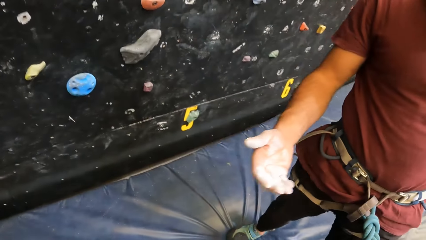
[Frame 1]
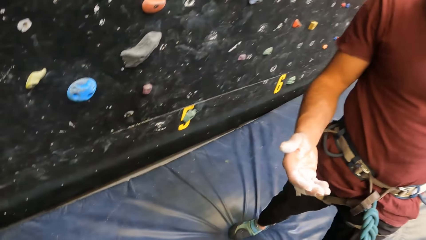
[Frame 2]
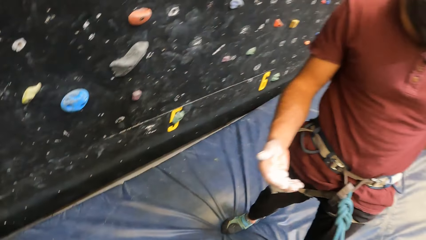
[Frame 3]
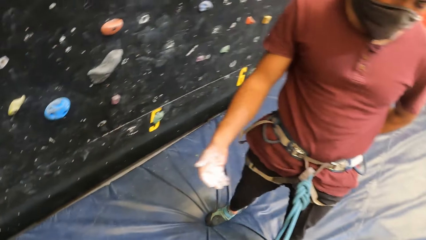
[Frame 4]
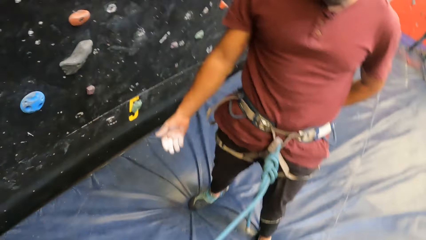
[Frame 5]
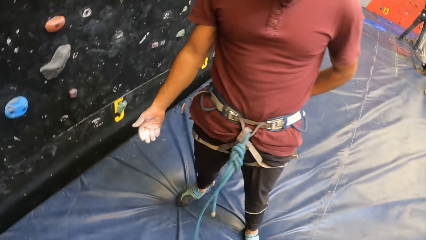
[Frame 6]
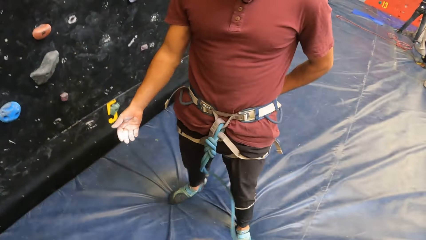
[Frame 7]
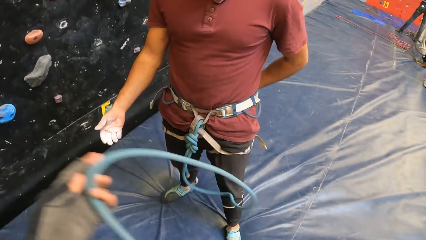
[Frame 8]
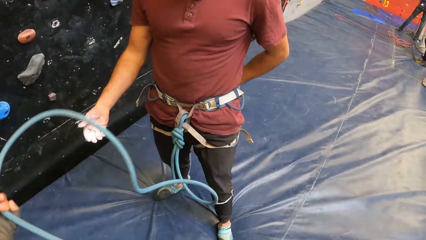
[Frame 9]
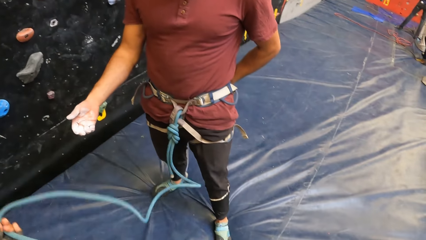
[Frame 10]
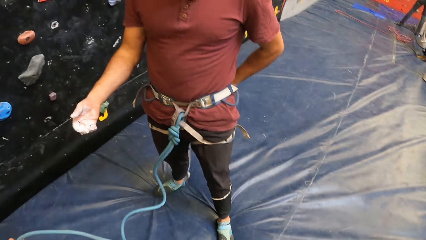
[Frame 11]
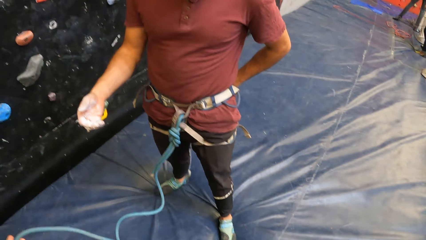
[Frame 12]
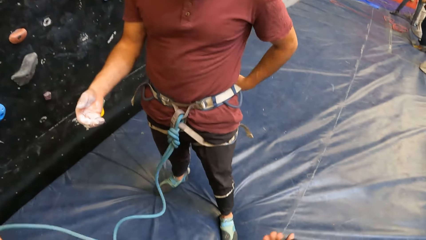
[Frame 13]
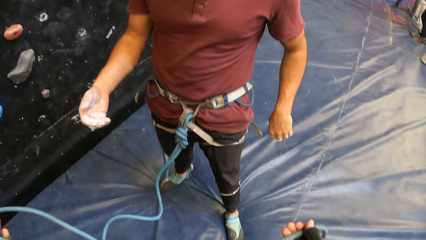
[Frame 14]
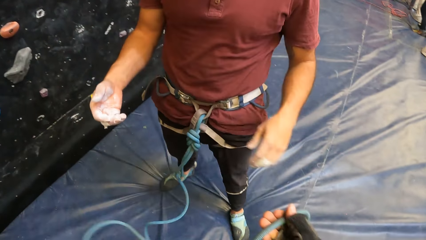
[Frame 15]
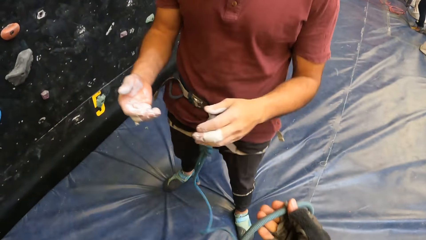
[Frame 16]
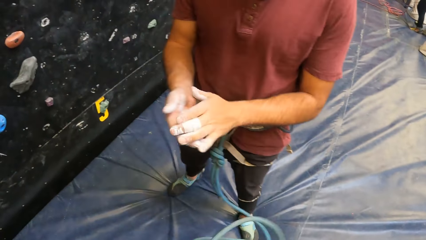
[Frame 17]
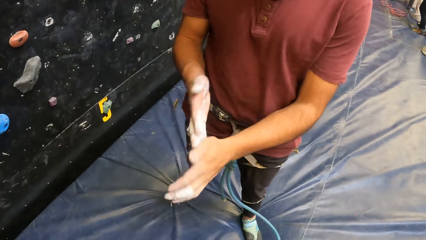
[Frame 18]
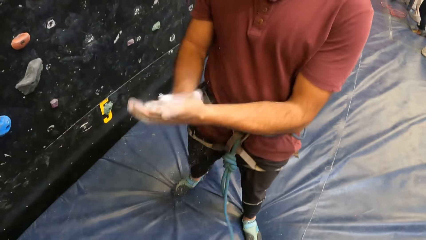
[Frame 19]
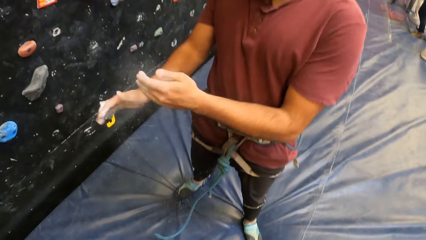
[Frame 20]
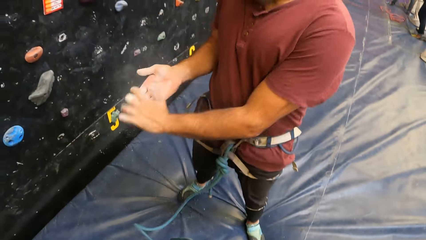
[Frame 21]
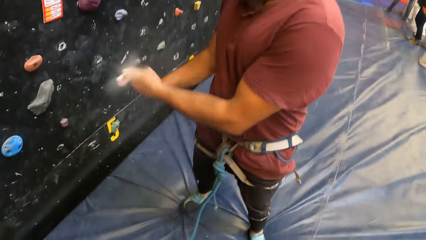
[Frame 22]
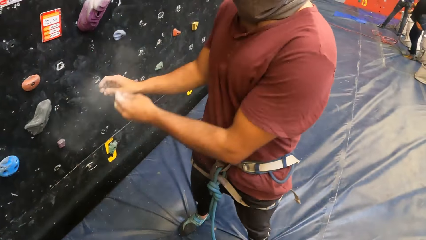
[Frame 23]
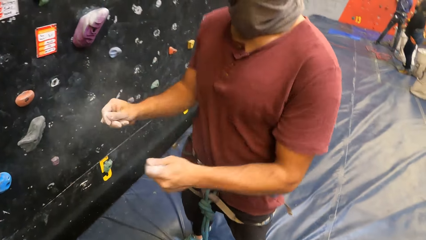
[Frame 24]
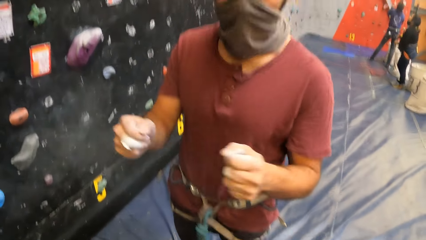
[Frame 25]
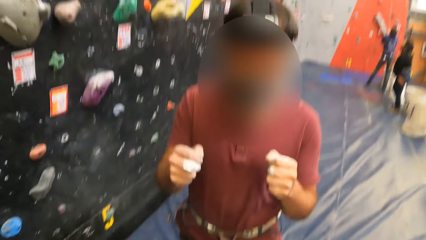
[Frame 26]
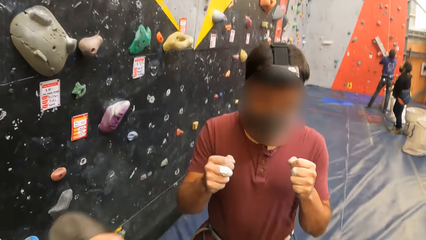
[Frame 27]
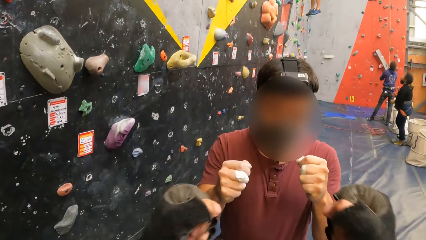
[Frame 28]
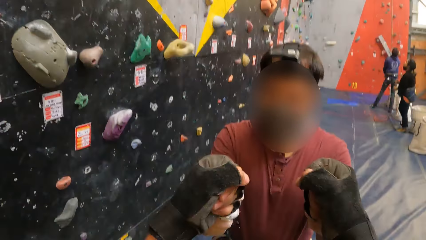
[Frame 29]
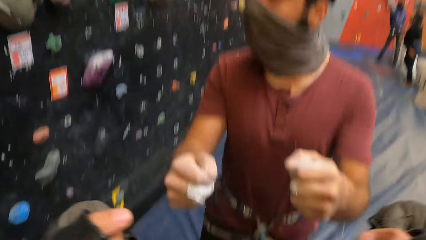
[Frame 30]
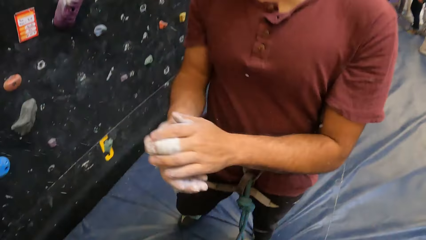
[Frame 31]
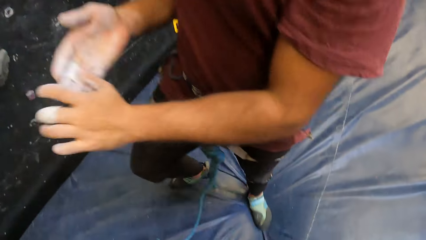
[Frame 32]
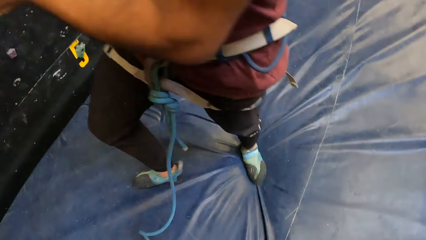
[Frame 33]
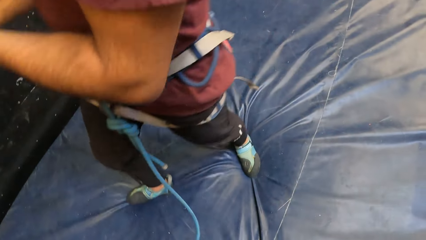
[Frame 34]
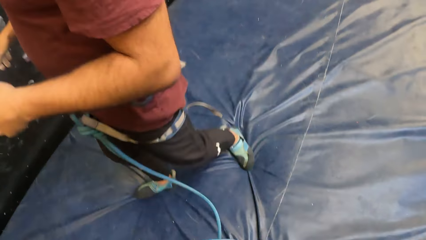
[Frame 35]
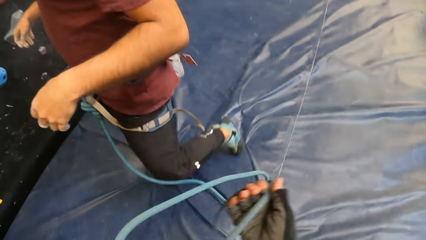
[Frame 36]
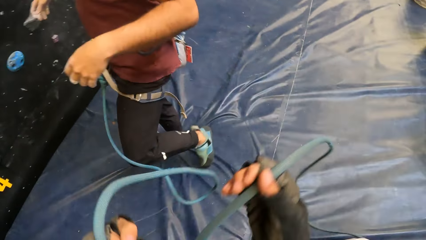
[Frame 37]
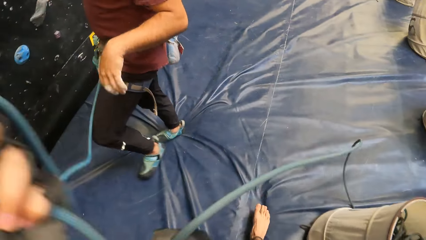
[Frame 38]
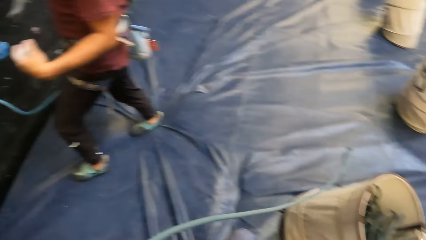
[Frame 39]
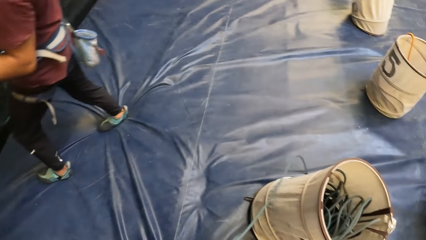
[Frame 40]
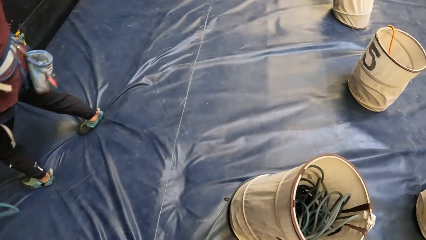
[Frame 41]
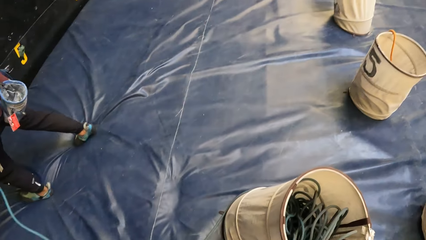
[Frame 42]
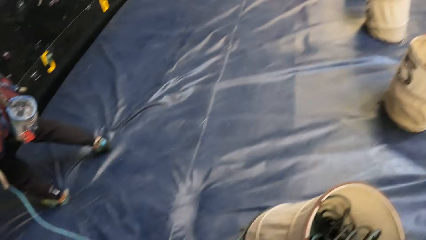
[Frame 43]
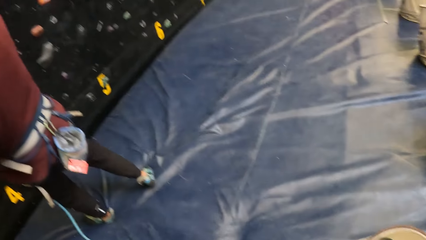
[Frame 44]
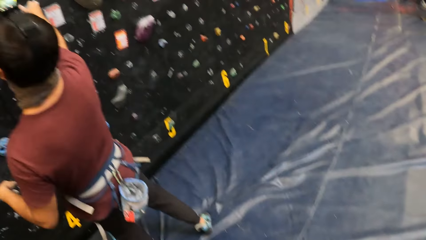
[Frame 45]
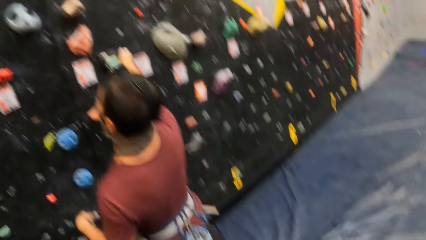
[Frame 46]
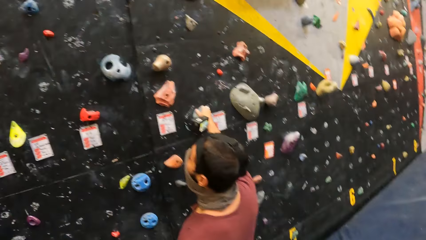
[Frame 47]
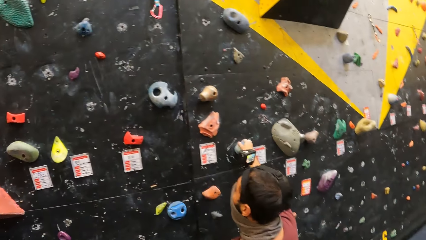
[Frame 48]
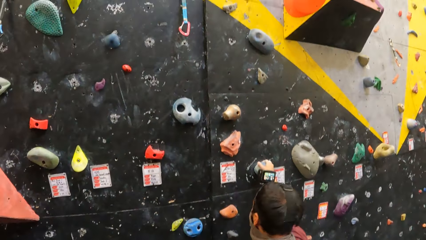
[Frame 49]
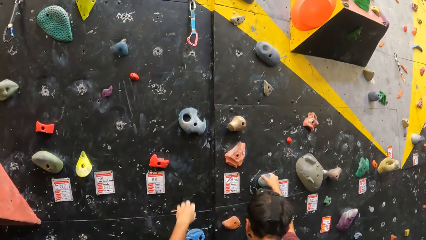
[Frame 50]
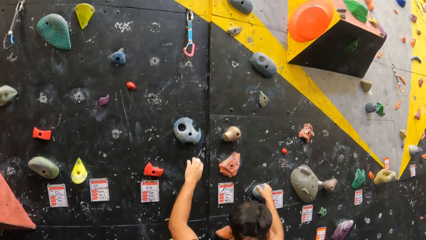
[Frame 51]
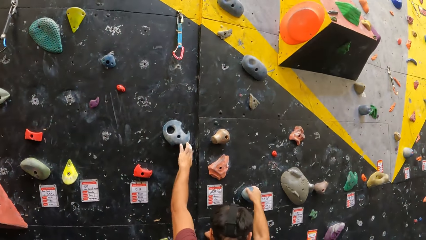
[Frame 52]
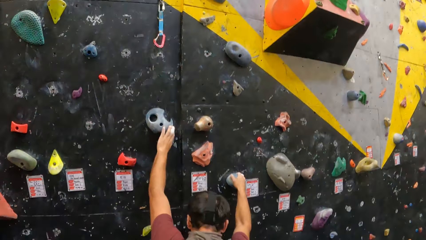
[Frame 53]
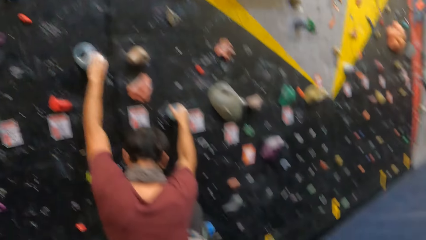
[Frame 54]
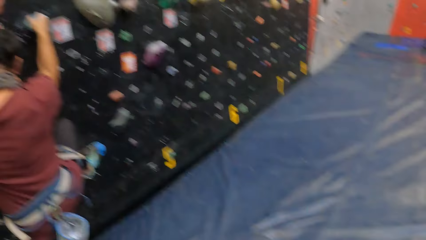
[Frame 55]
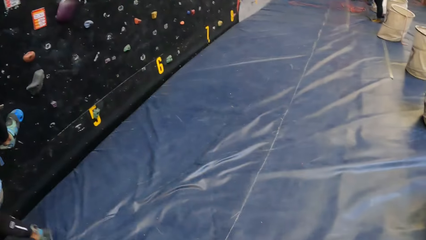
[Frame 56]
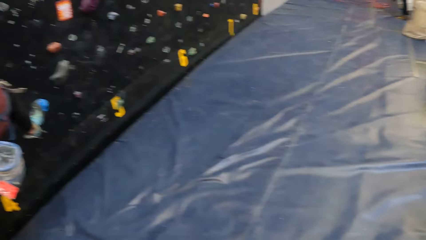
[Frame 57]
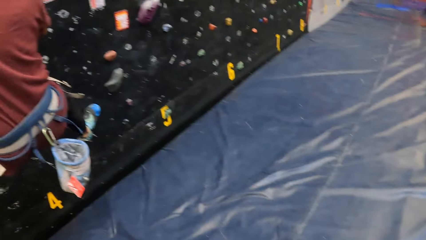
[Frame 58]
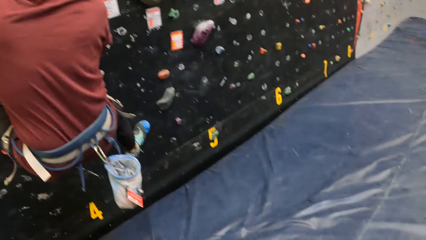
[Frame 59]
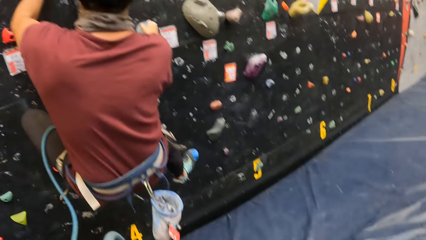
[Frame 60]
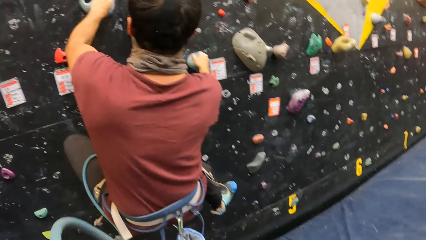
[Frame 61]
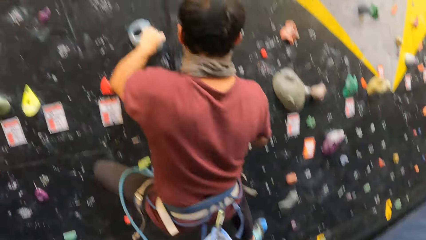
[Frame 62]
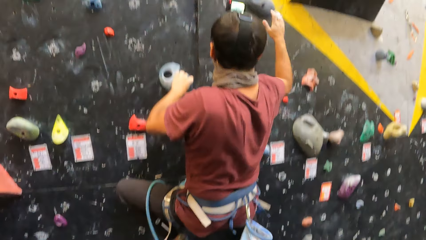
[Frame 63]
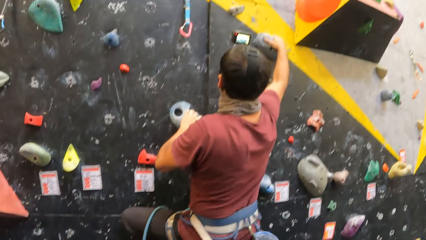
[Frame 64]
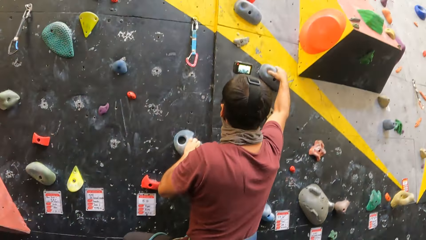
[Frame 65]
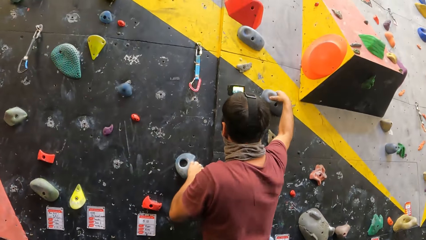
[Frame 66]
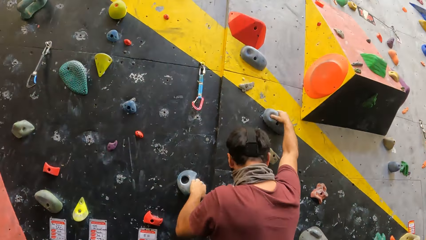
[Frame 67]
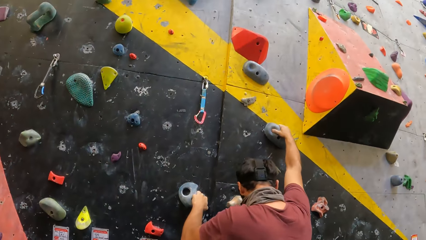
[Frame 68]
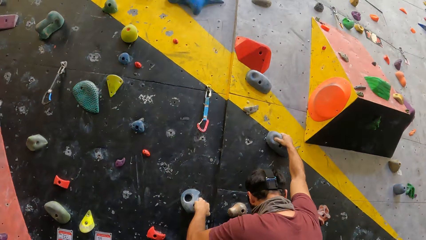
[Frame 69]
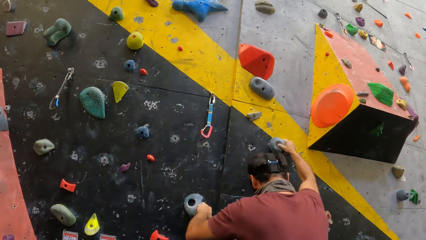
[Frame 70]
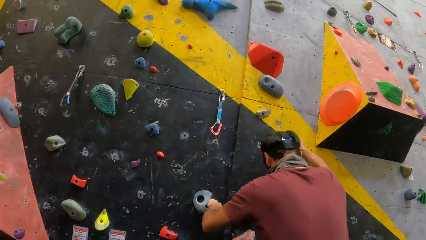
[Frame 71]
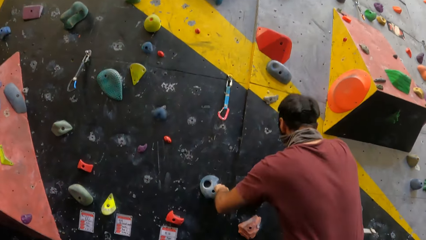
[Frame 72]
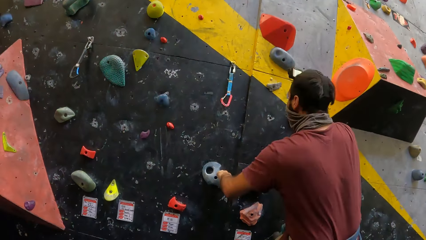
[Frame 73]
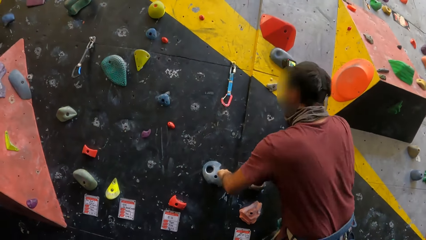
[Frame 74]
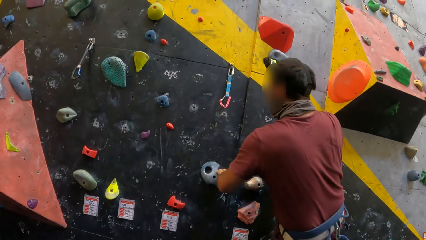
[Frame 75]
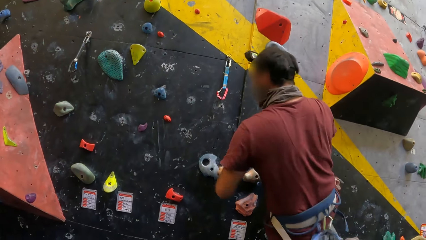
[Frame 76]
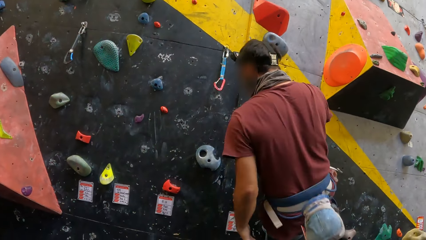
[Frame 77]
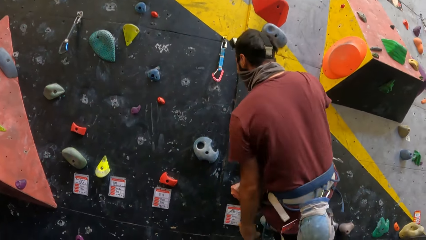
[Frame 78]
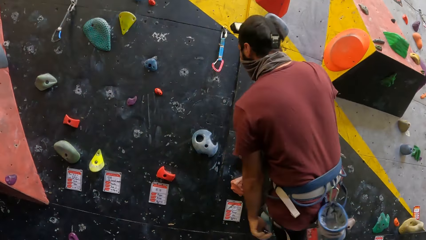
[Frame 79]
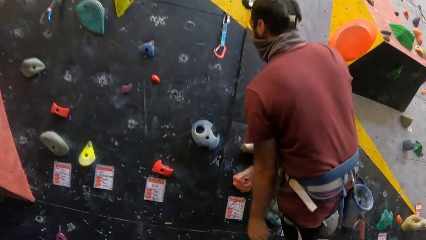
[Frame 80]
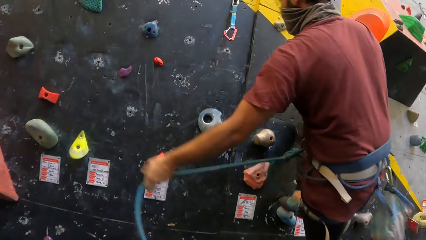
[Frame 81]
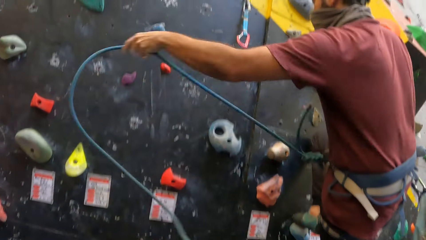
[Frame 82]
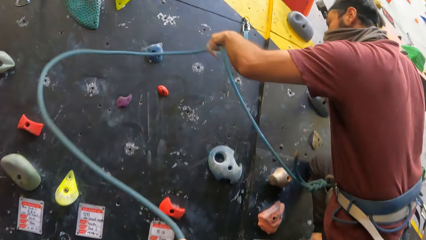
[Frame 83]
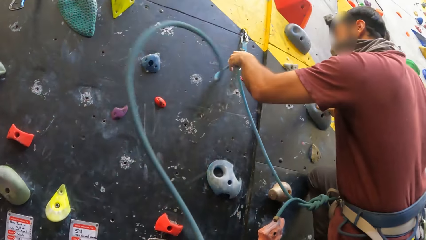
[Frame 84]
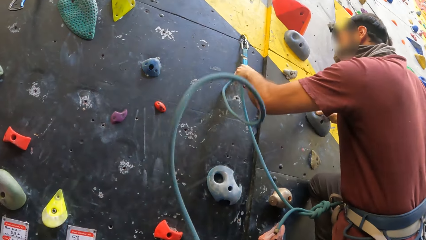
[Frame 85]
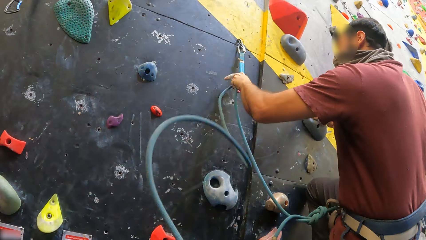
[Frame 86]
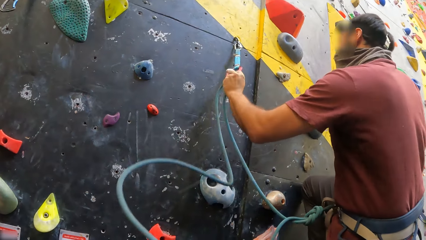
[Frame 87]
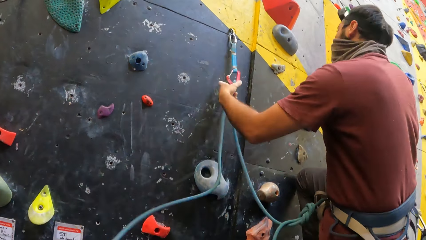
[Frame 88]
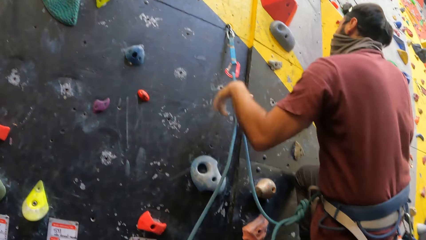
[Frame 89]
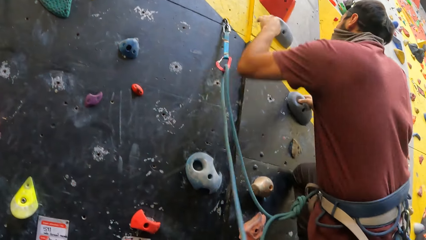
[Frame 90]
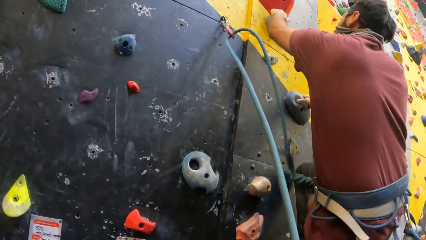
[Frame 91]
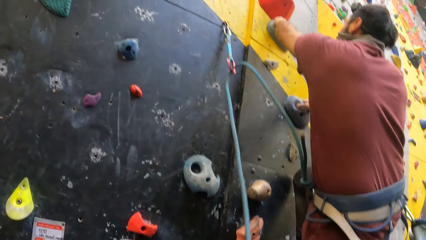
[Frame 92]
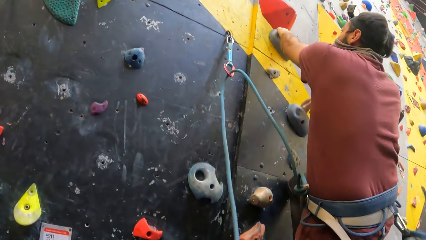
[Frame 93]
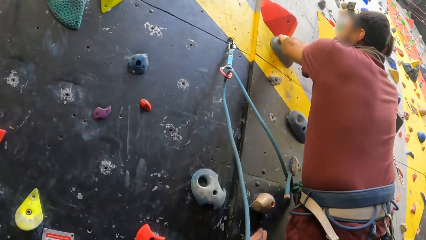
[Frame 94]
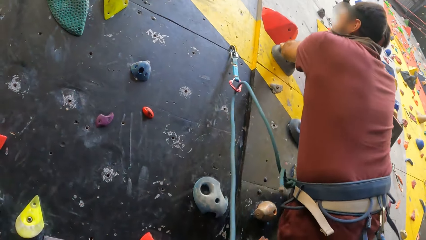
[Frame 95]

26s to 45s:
The camera wearer adjusts the rope. A man rubs the hands together. The camera wearer fist bumps with the man. They adjust the rope. The man climbs the wall. The man adjusts the rope.
